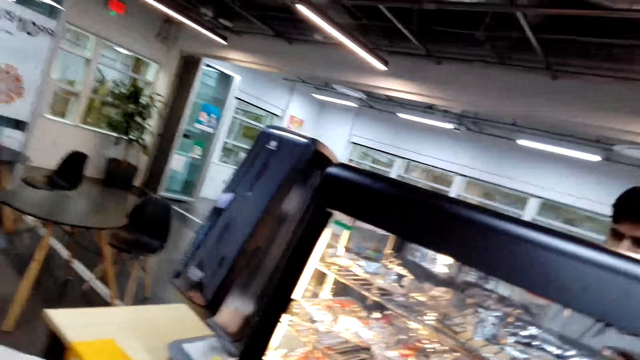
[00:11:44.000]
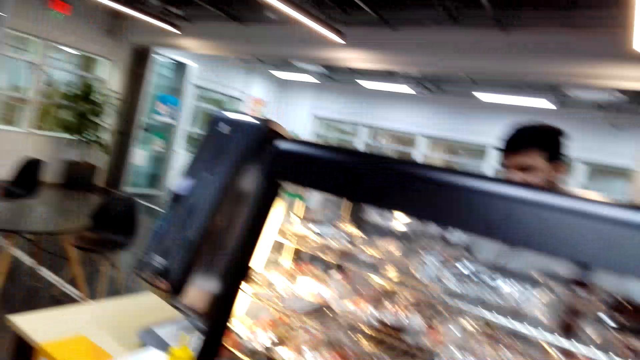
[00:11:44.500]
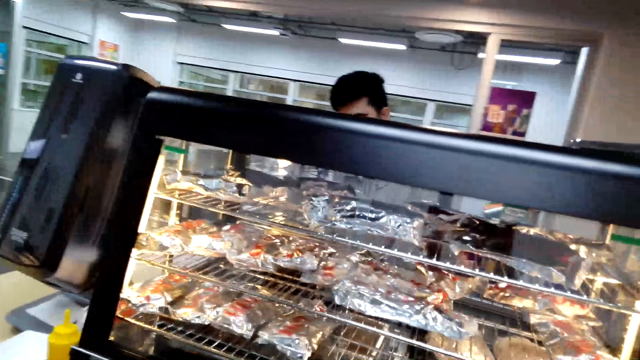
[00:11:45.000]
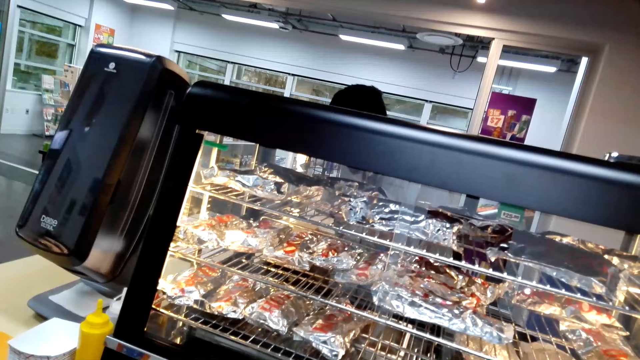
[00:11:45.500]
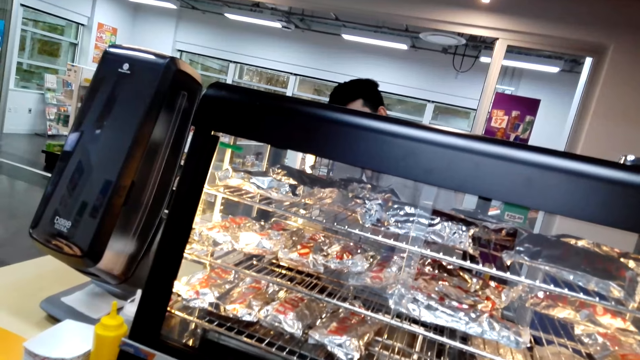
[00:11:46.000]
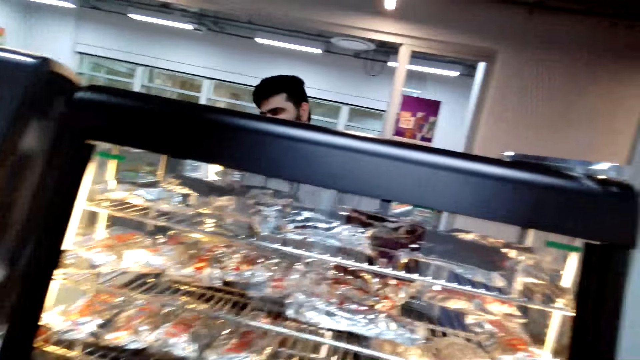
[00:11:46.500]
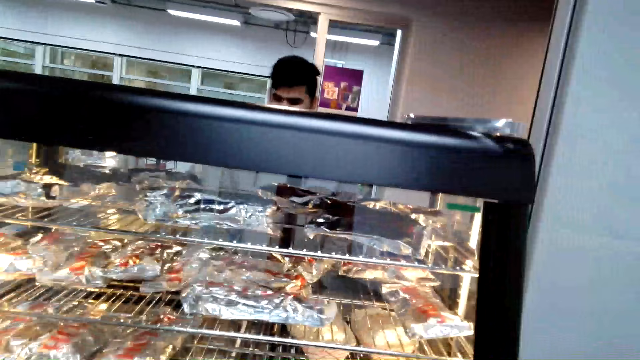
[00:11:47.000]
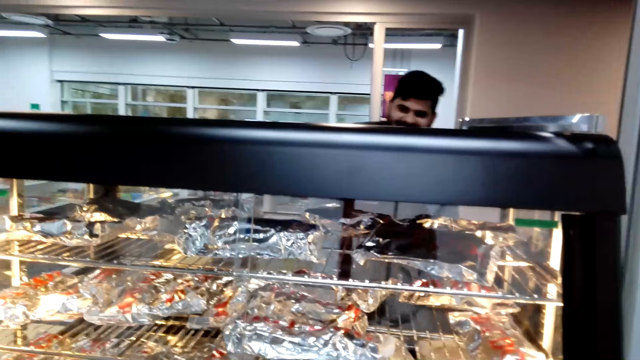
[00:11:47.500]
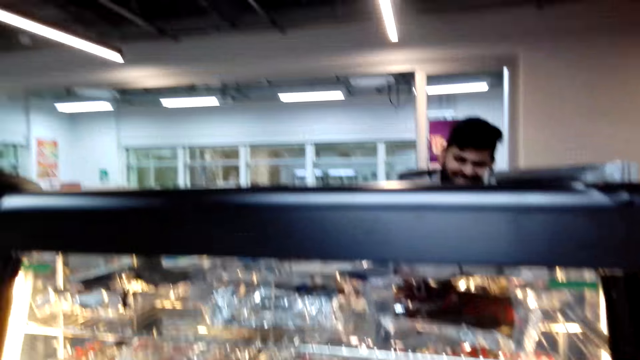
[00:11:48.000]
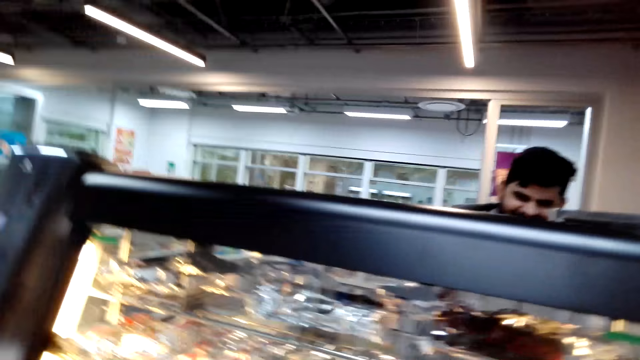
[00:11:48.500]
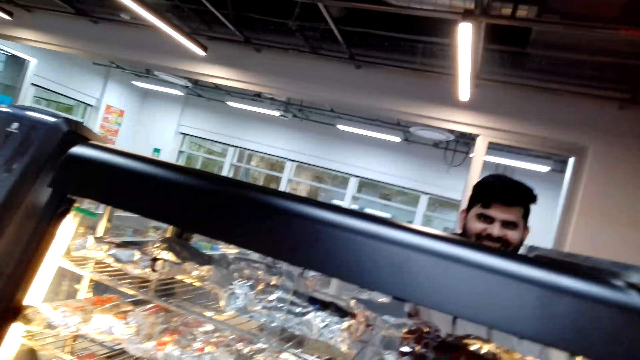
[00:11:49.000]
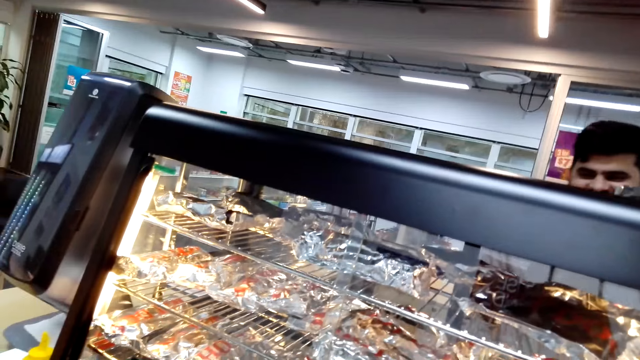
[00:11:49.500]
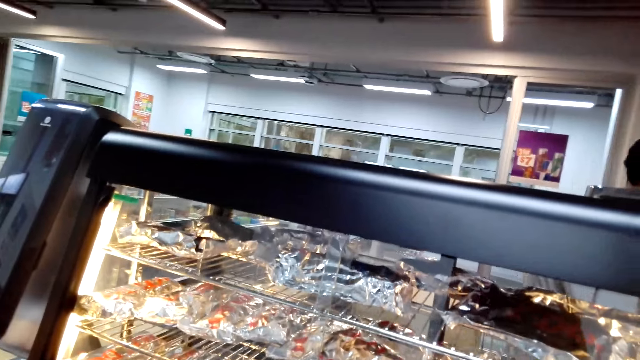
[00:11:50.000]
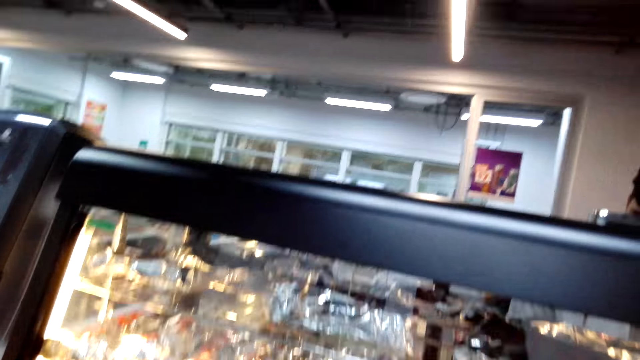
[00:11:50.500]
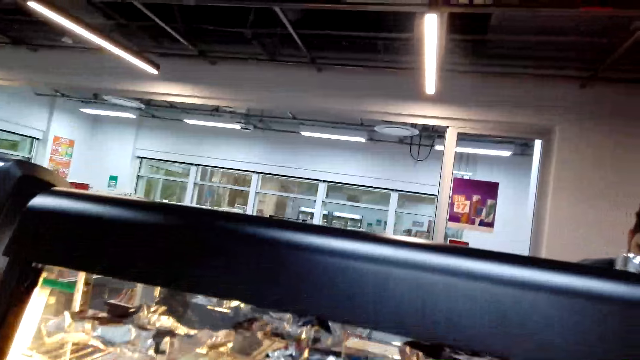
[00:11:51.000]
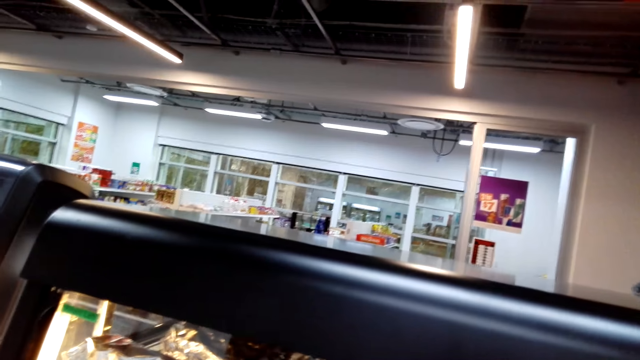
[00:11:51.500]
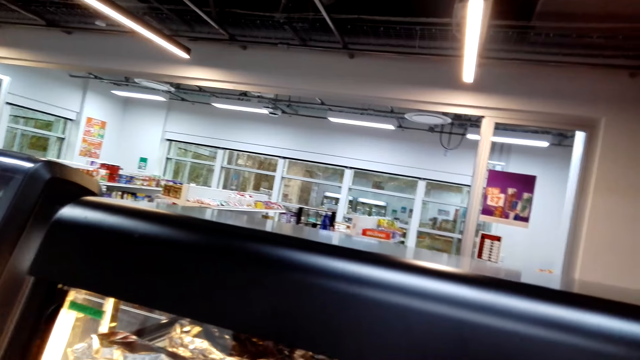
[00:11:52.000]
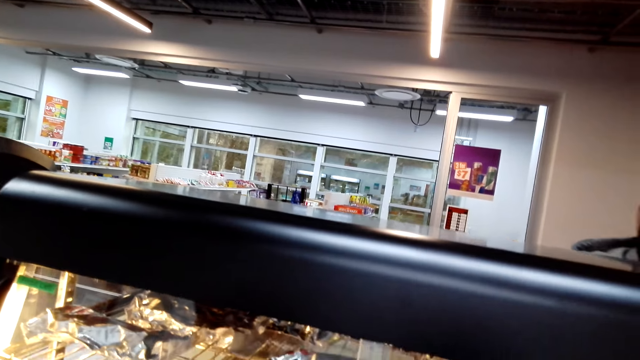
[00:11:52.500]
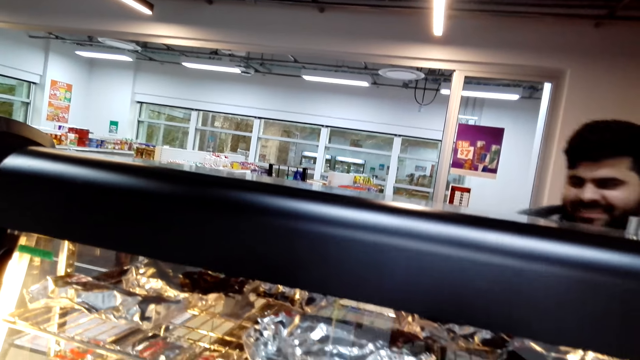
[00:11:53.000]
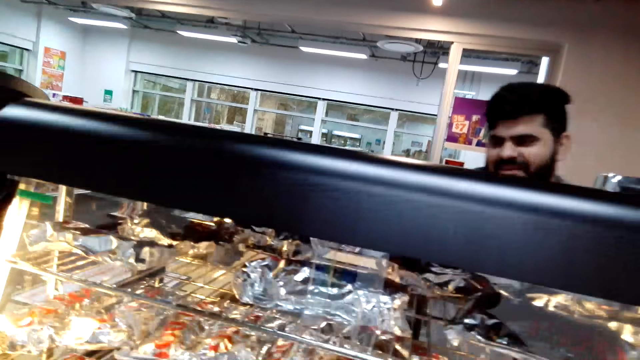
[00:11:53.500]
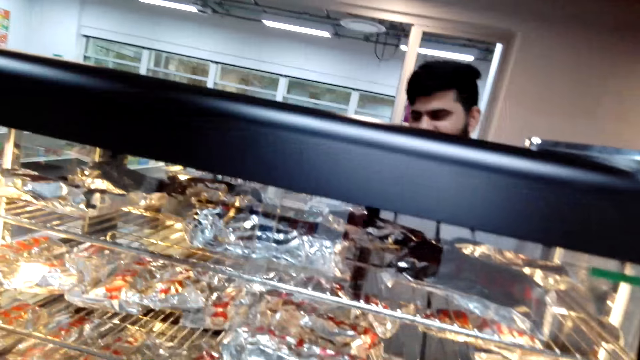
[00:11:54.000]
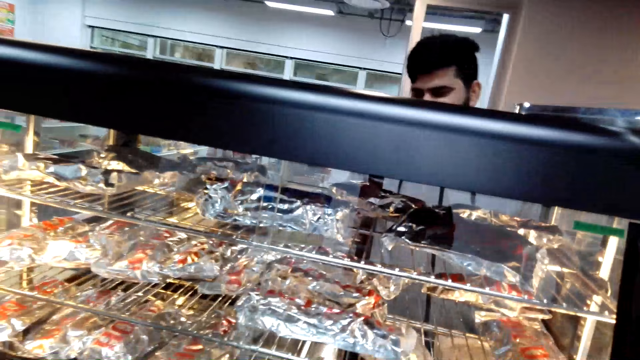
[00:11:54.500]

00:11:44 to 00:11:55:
A woman laughs. The camera wearer talks to the woman. The woman talks to a man.

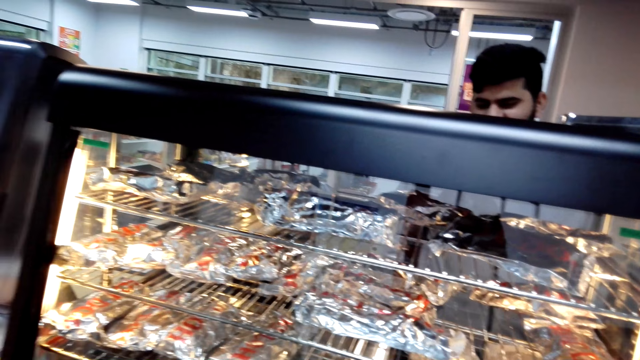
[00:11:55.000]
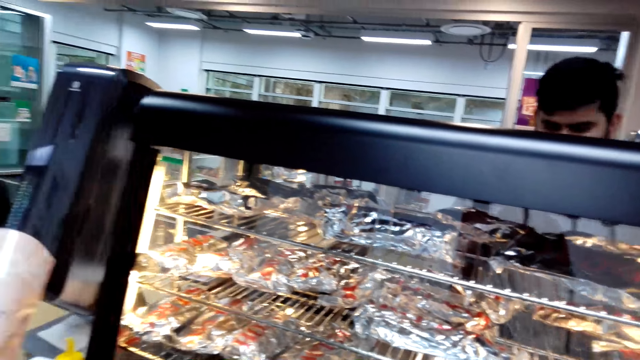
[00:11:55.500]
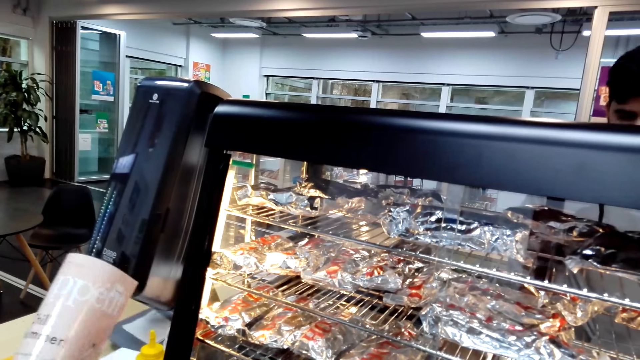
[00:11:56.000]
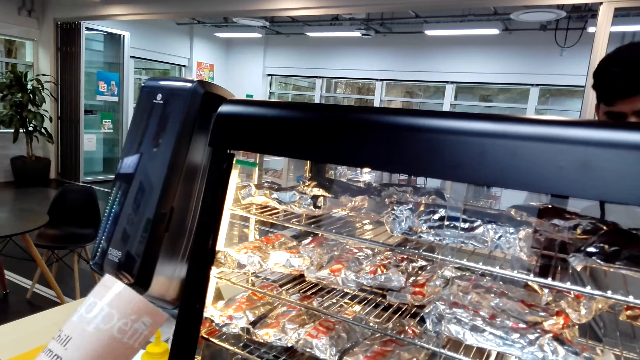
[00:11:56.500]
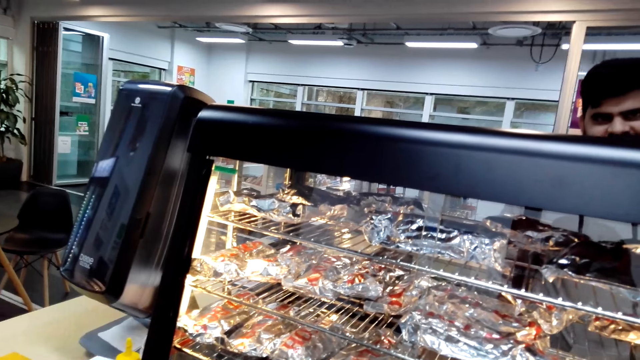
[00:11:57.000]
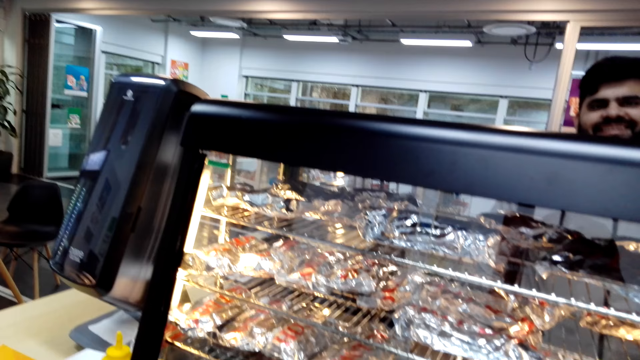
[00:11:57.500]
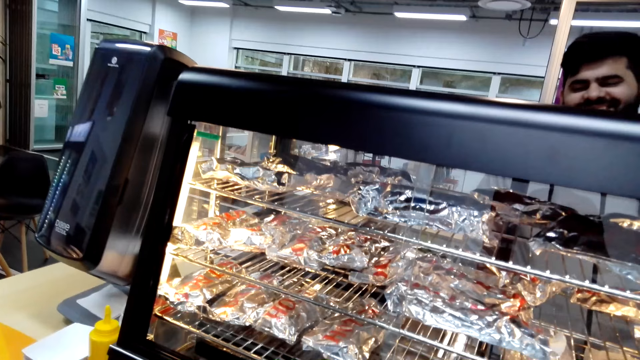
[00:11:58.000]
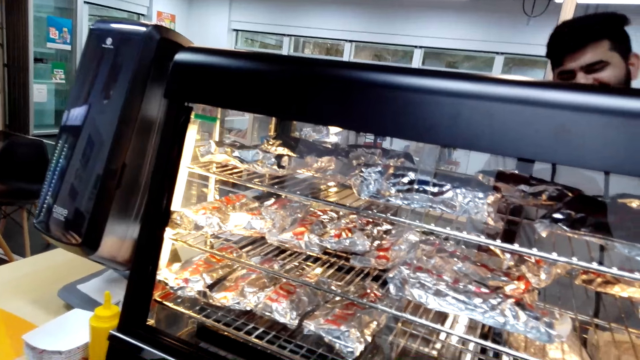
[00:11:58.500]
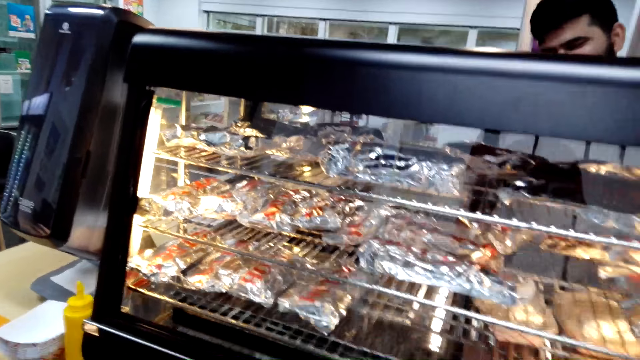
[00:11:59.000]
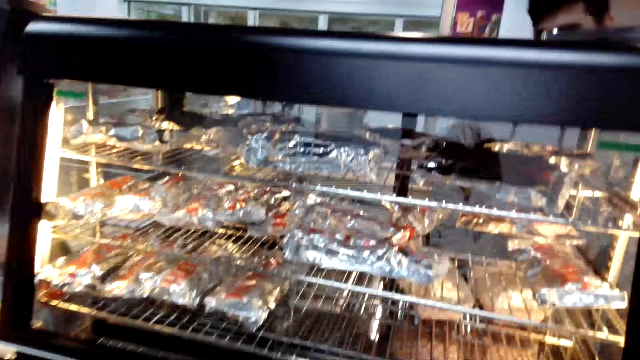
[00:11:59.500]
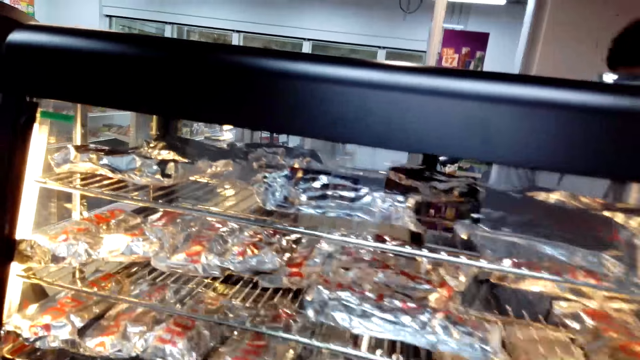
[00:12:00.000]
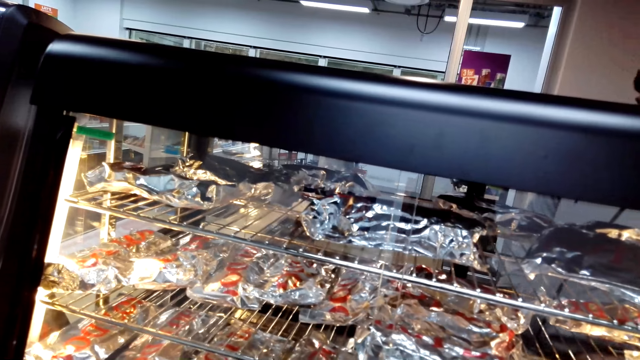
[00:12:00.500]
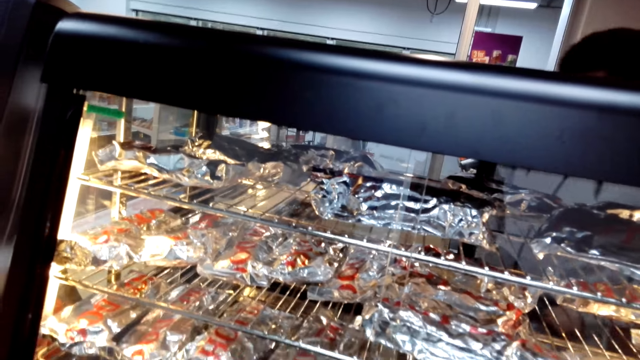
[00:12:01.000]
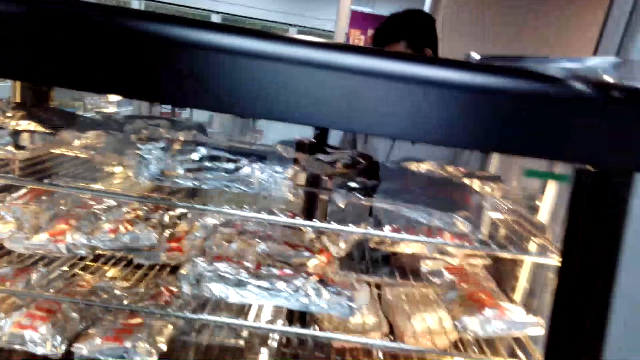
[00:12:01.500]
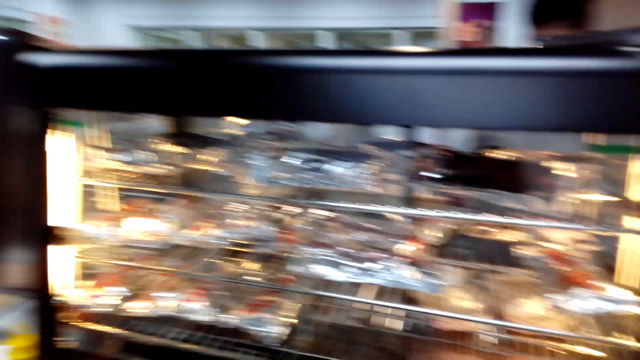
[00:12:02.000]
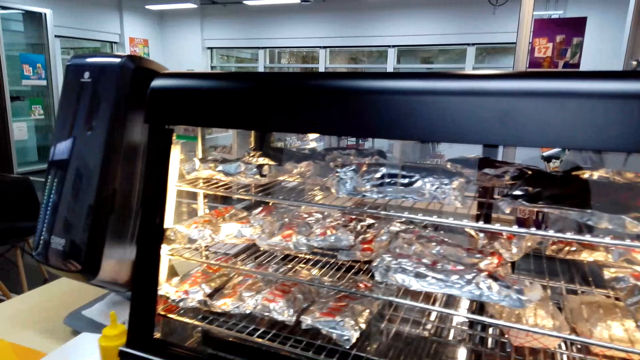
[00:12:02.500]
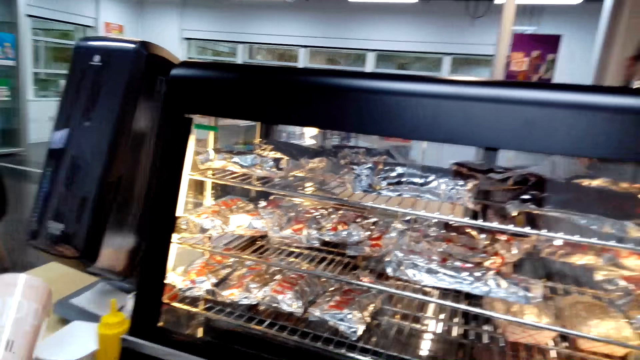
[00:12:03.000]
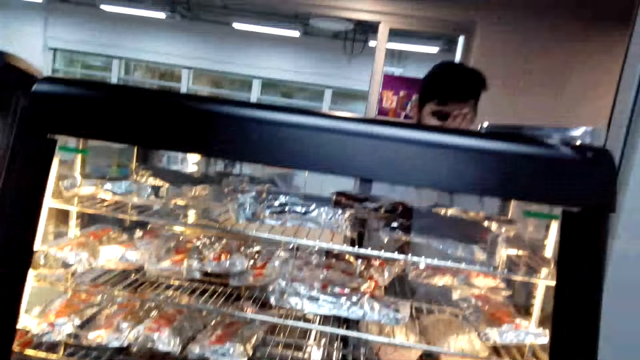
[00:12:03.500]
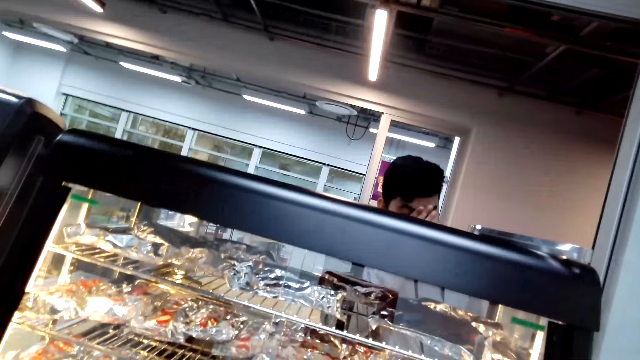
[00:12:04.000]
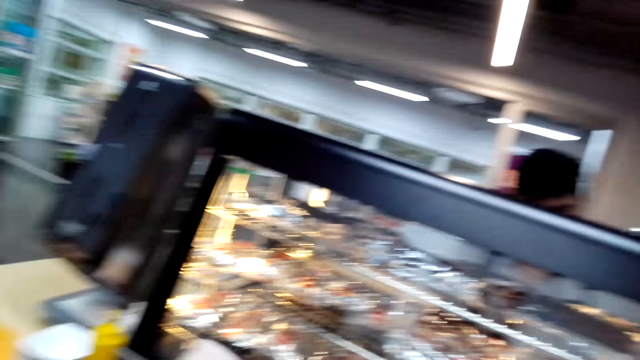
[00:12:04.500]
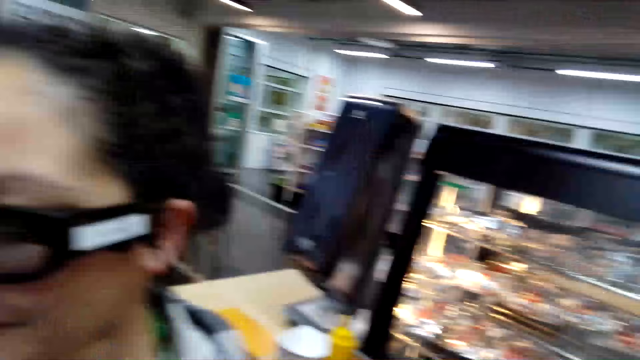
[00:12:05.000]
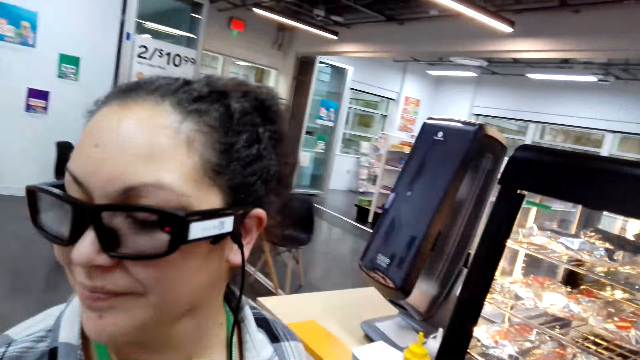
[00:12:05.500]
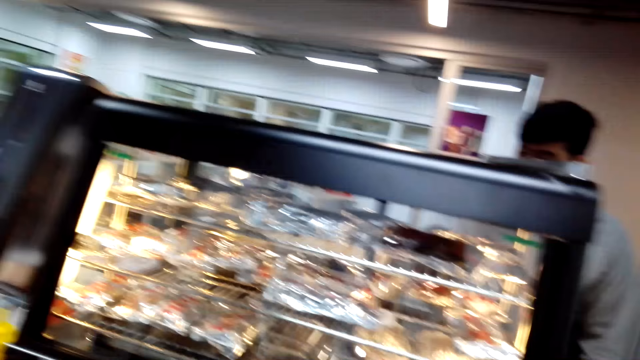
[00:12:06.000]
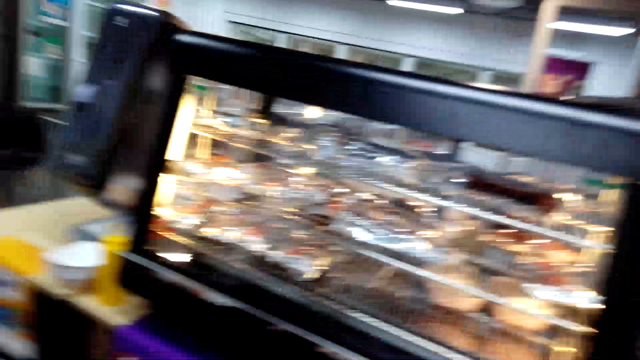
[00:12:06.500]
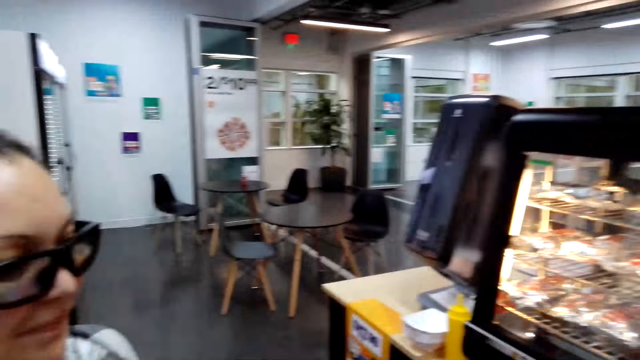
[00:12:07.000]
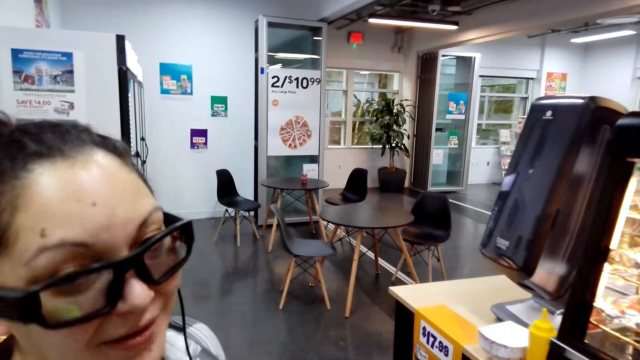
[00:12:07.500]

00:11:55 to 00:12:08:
The camera wearer talks. A man laughs. A woman laughs. The camera wearer talks with the woman.
